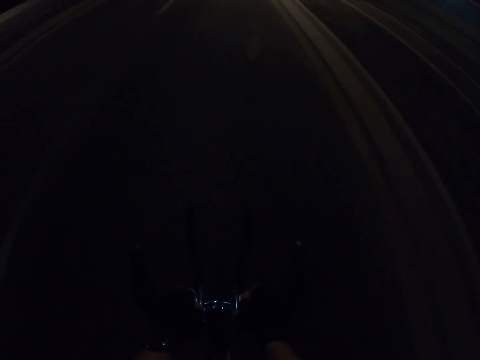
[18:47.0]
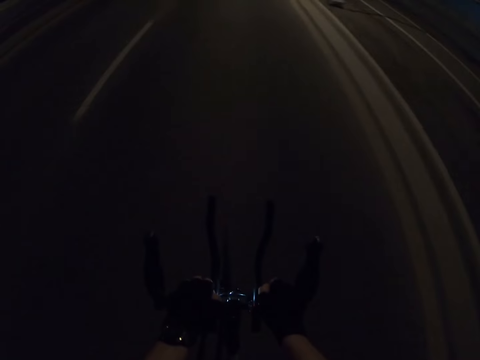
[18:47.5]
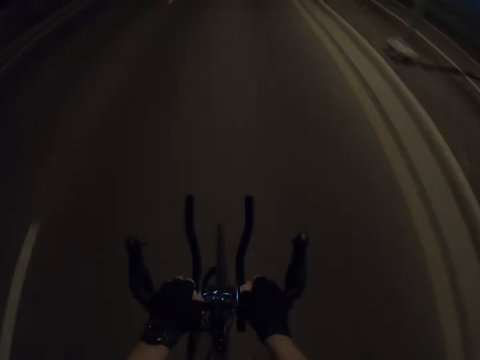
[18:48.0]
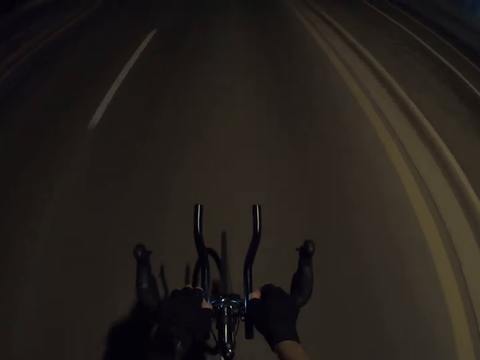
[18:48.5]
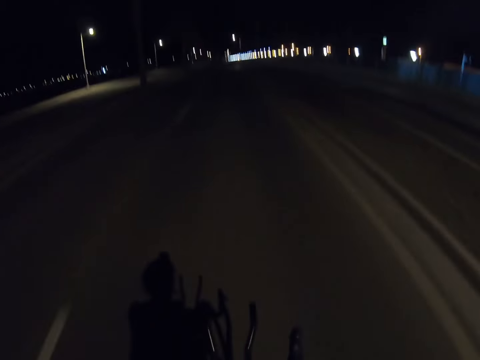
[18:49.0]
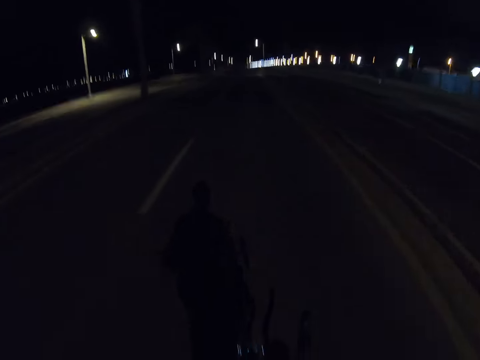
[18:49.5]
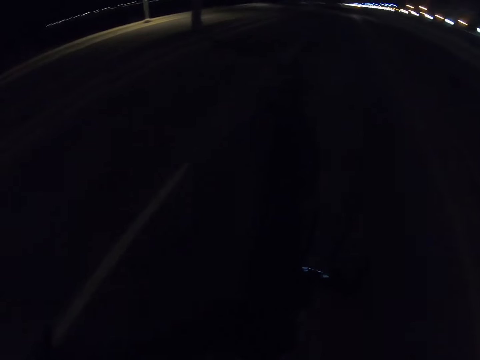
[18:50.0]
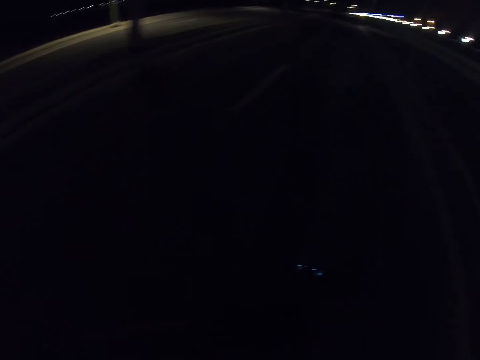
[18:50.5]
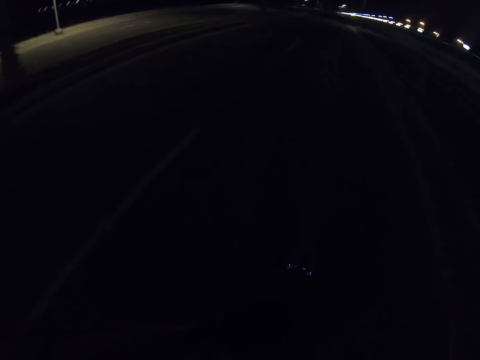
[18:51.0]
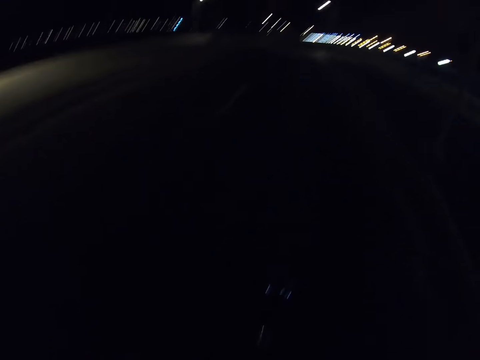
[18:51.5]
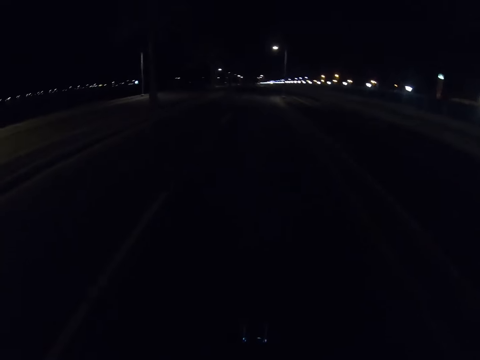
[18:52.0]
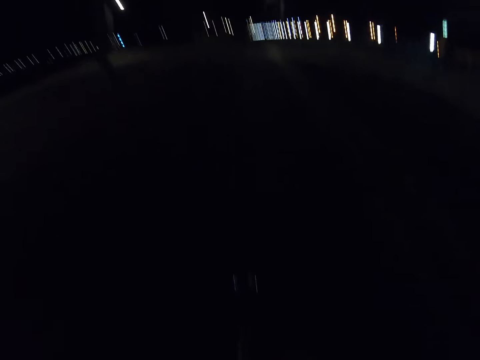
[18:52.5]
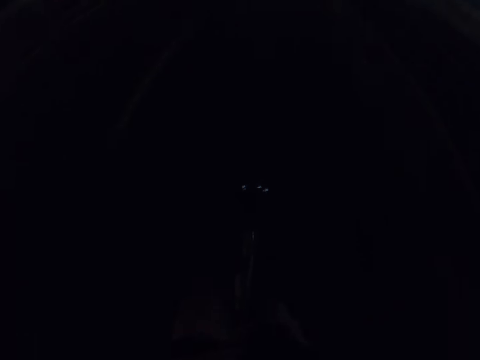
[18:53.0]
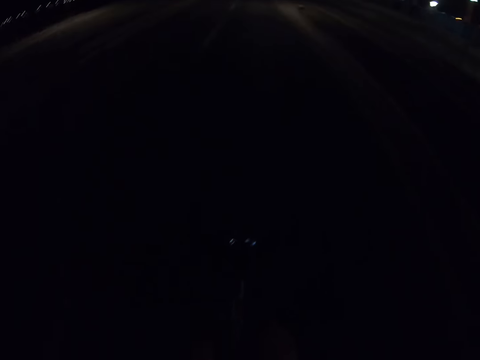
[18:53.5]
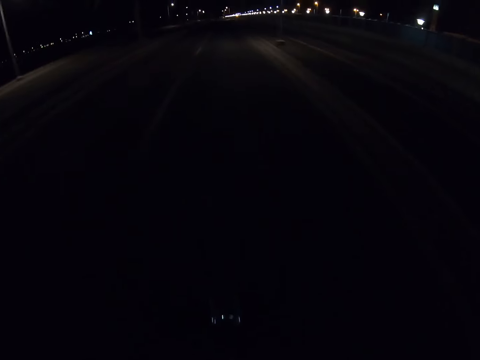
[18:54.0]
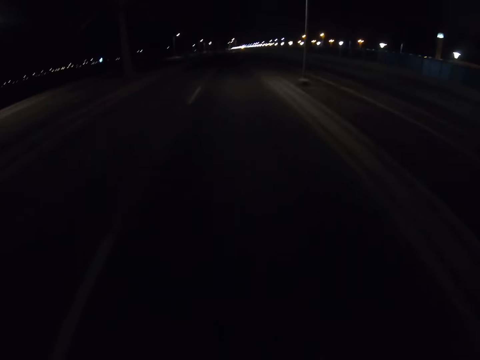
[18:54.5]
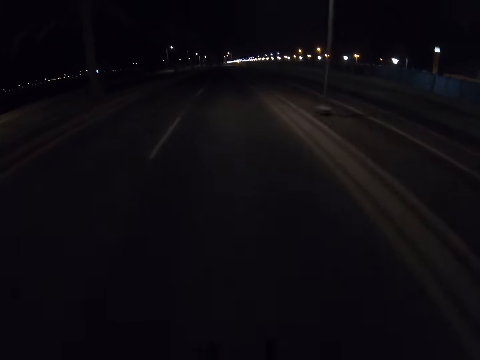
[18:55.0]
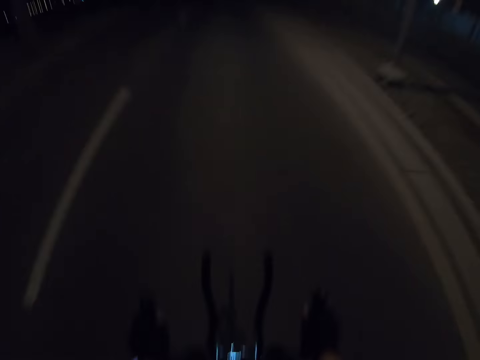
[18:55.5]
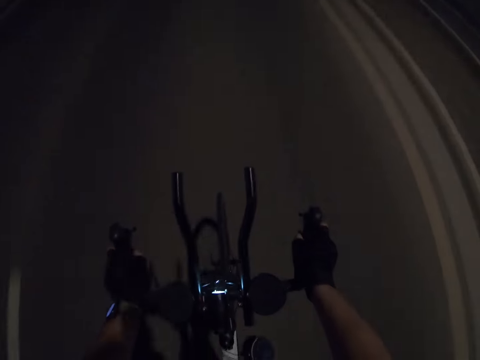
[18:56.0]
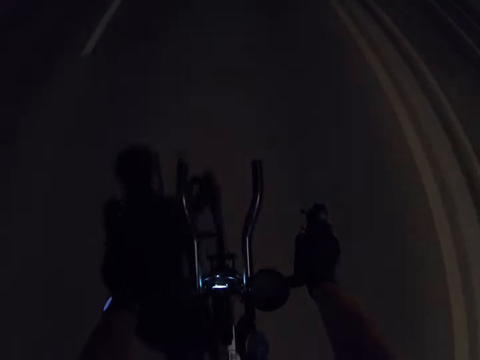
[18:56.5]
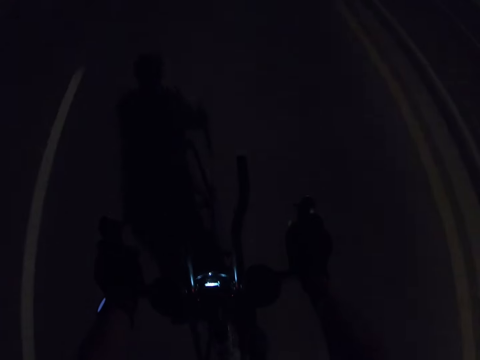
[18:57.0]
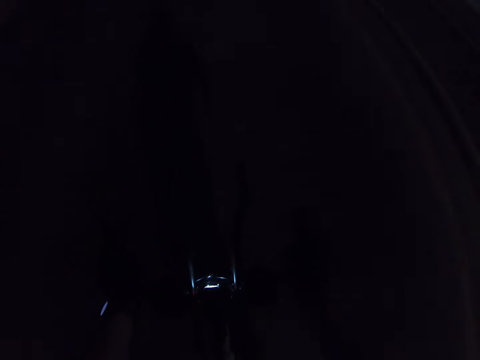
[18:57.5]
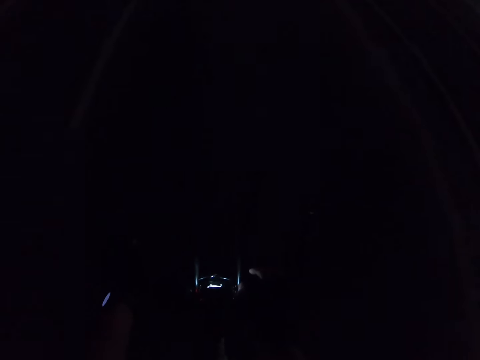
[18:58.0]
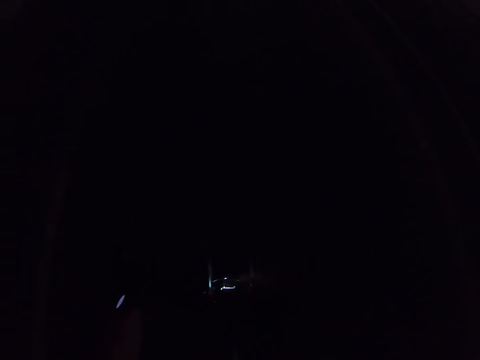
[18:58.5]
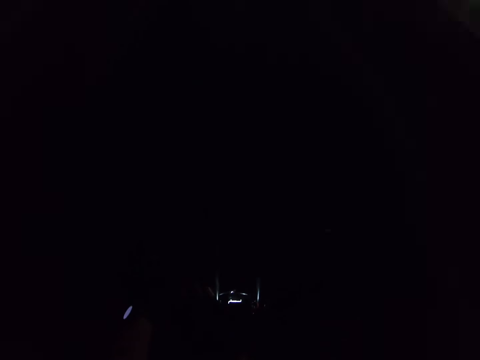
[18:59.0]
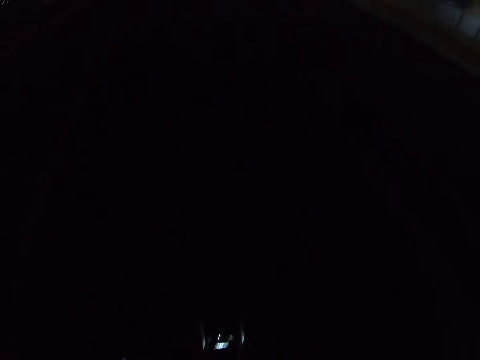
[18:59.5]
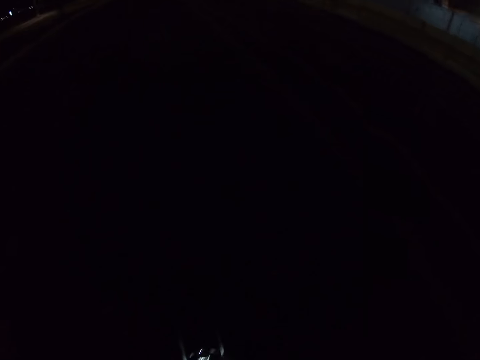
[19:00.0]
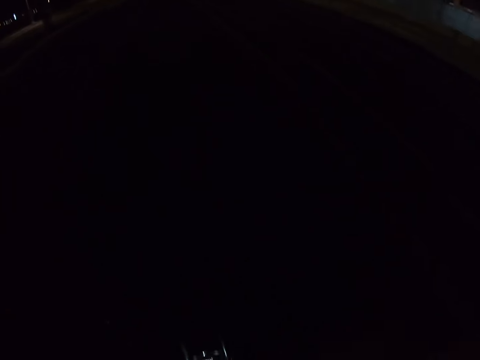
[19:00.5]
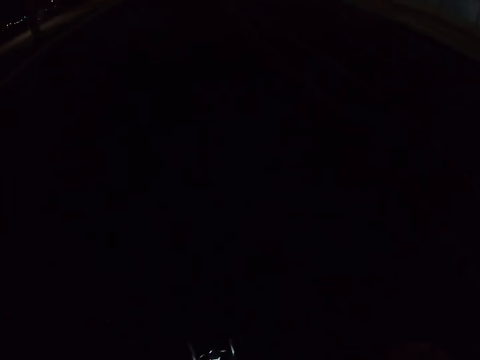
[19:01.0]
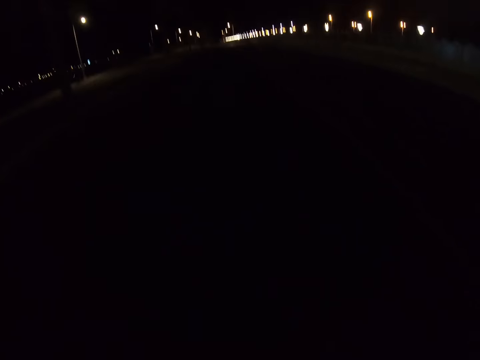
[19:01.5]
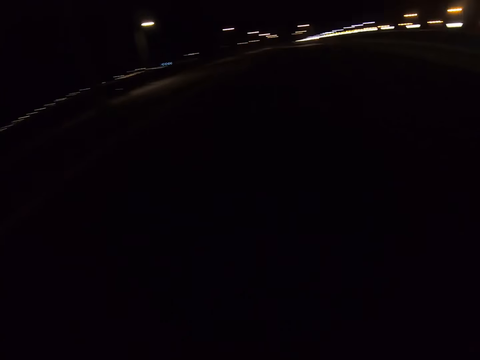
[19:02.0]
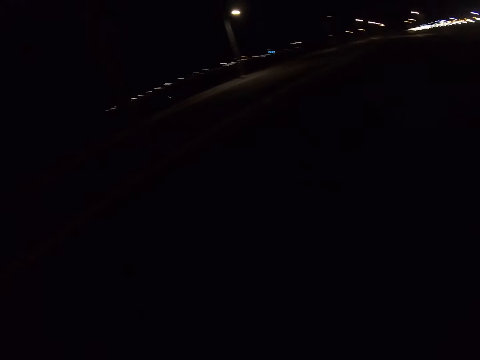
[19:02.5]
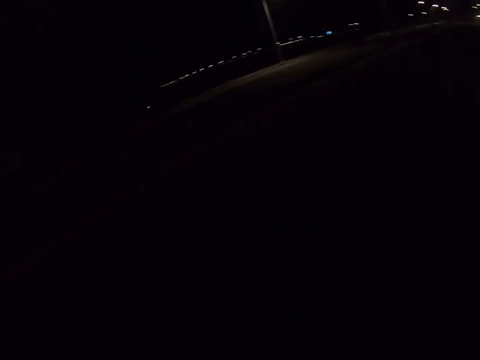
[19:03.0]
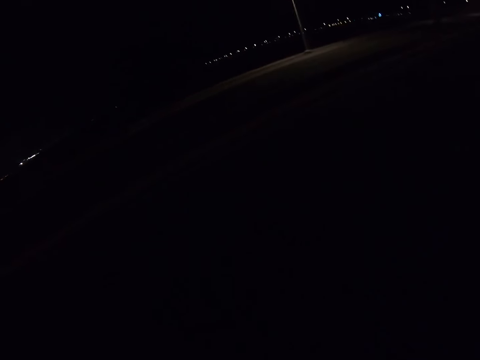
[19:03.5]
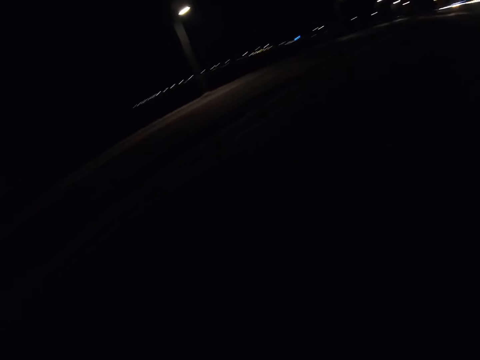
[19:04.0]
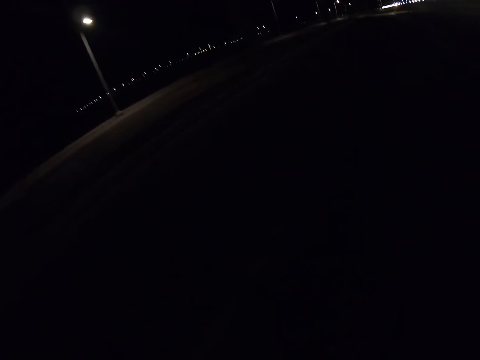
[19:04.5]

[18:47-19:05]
The camera wearer removes the hand from the bike handle. He holds the bike with both hands. He moves his hands and touches the middle part of the bike with the right hand.

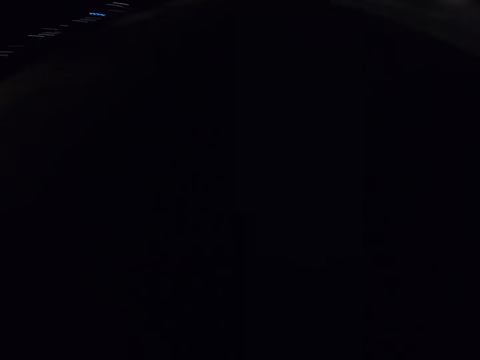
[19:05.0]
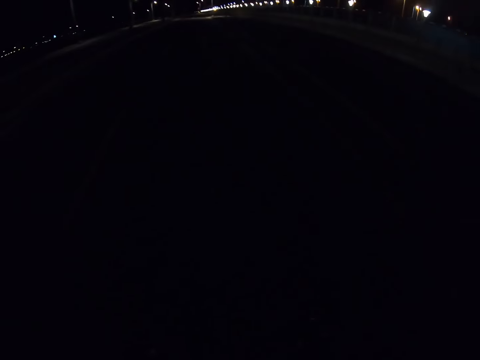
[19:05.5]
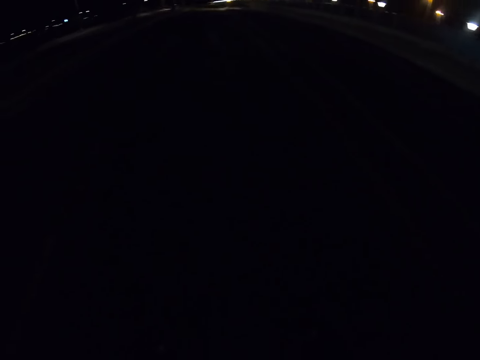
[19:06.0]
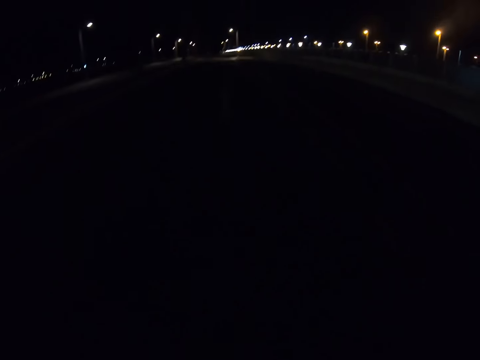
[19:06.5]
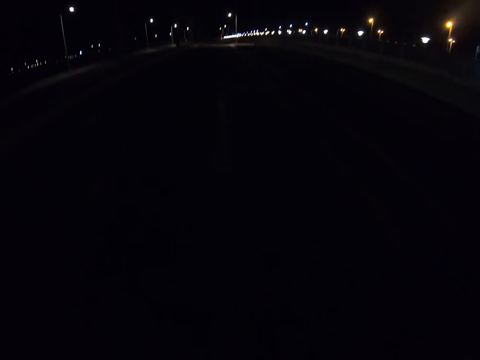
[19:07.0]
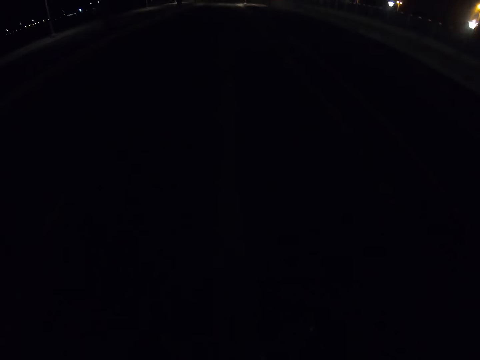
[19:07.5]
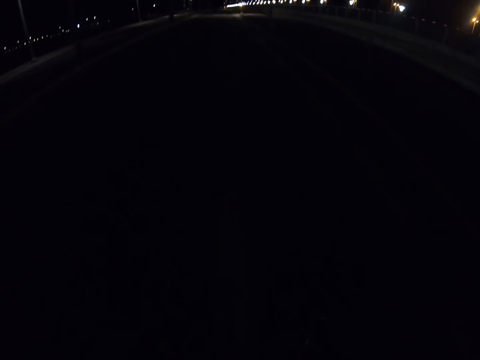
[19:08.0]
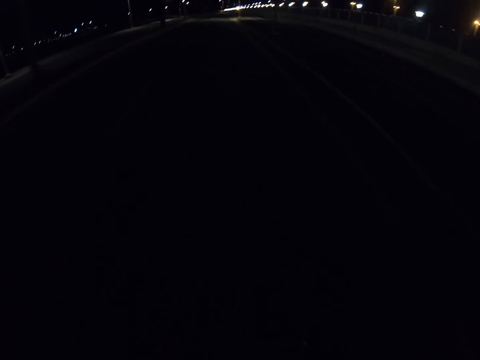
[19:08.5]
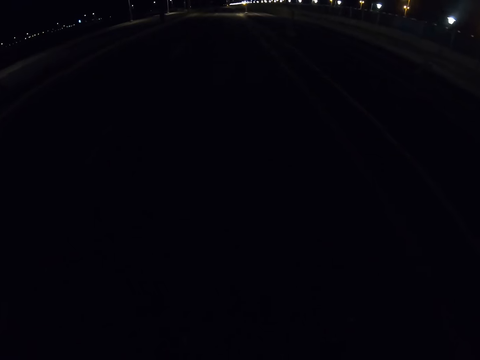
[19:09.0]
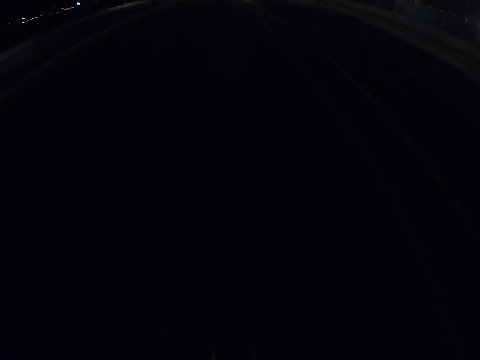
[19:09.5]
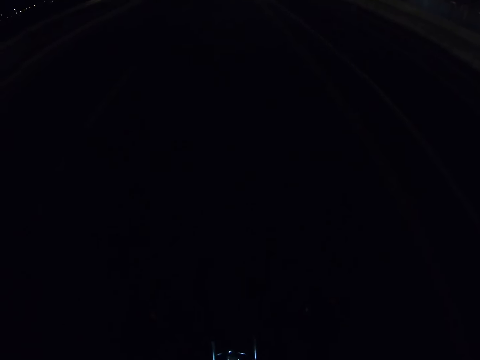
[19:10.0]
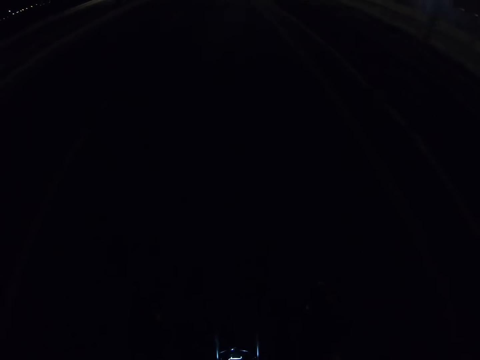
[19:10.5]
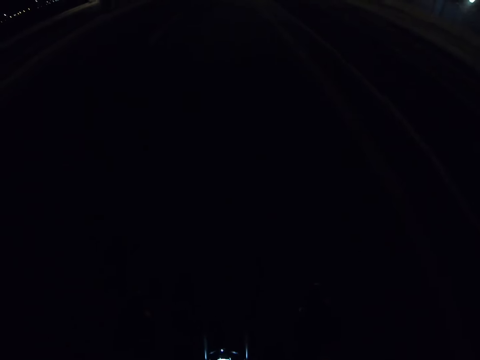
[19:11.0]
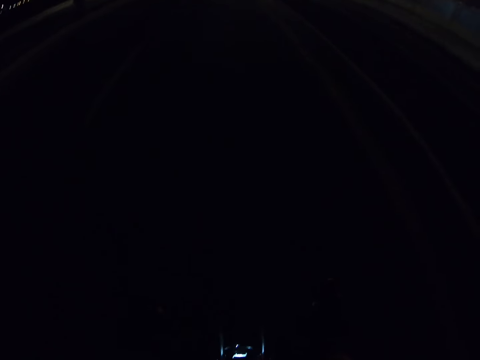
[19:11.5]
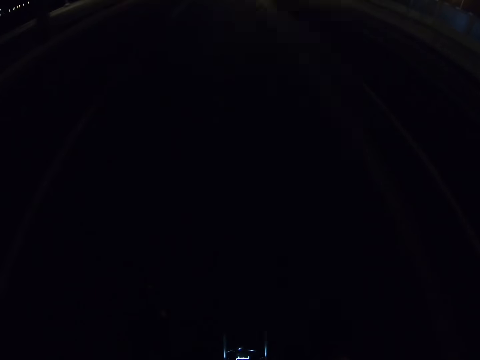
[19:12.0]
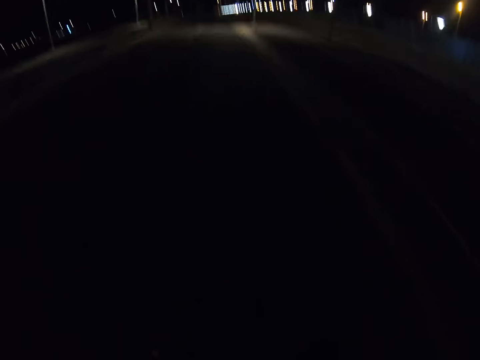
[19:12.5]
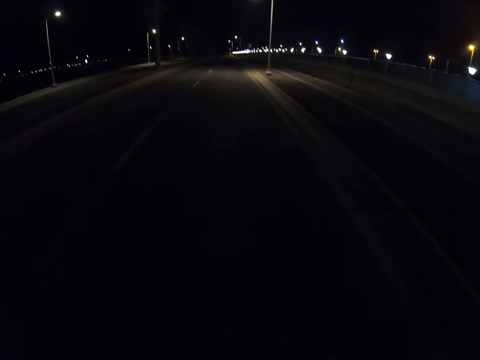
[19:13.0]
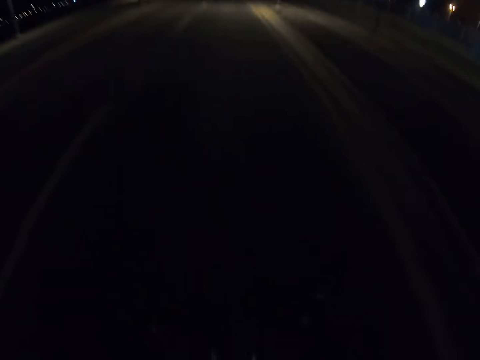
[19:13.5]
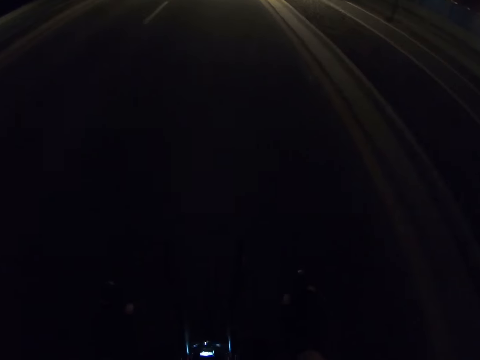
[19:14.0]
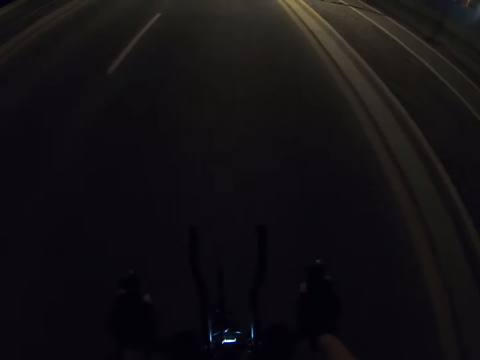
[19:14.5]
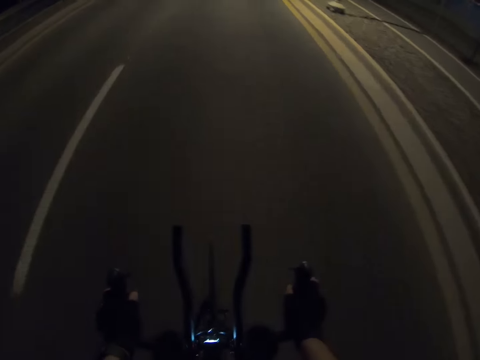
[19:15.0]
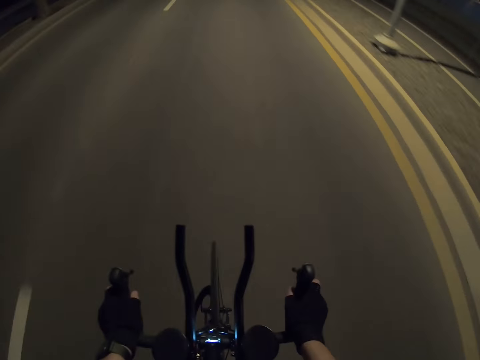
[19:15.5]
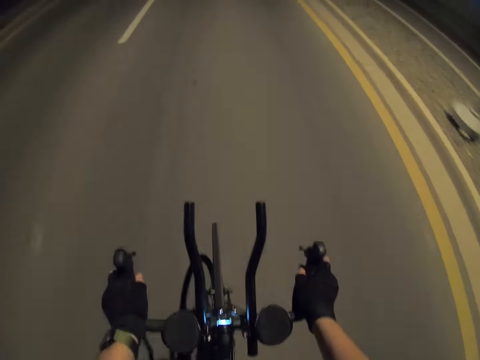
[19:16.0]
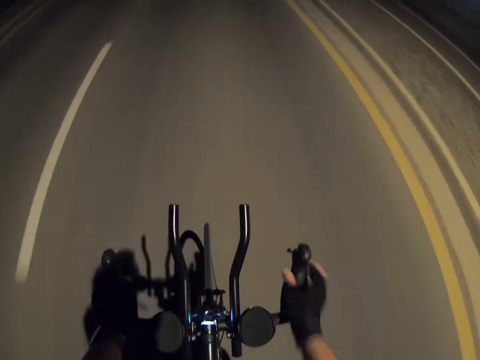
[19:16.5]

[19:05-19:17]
The camera wearer holds the bike with both hands.
